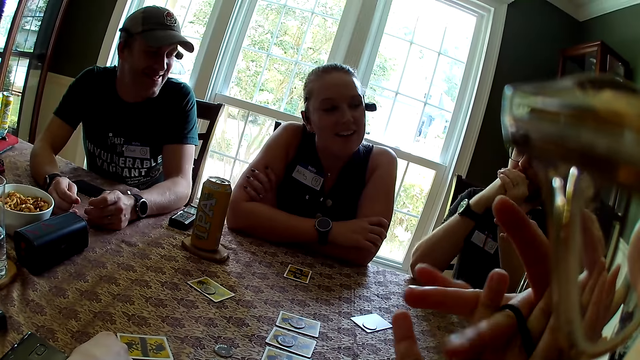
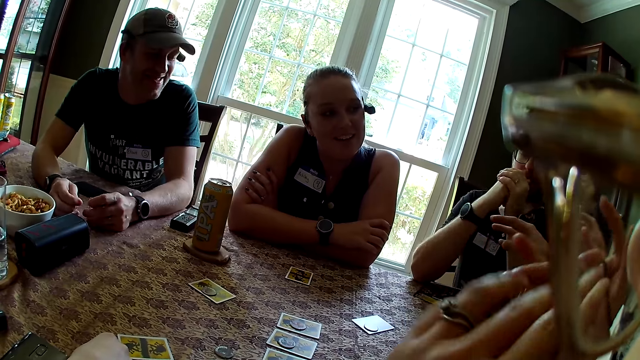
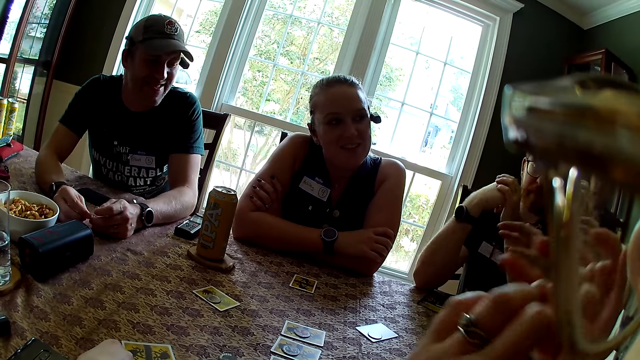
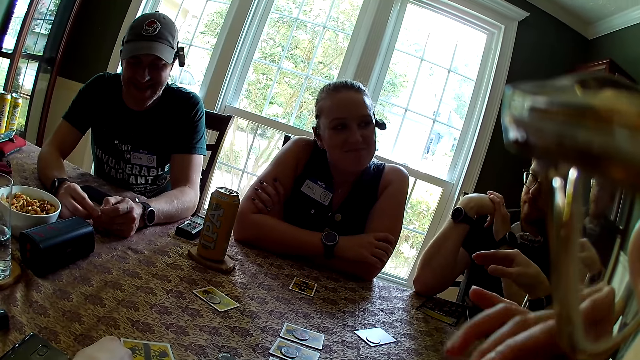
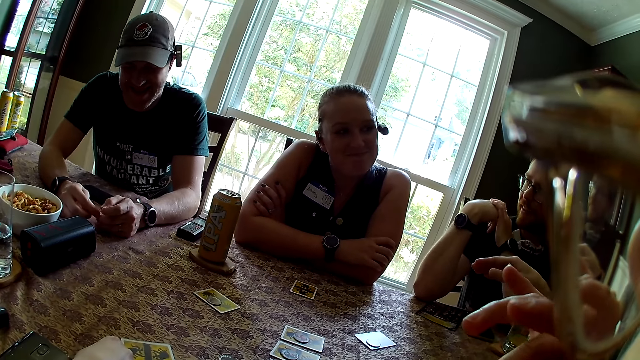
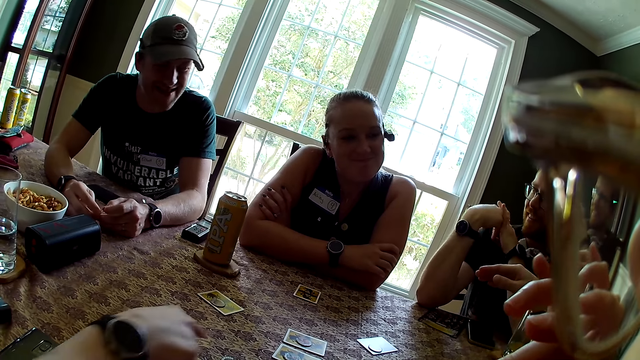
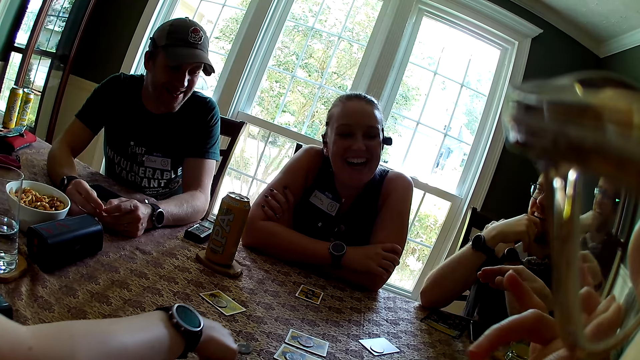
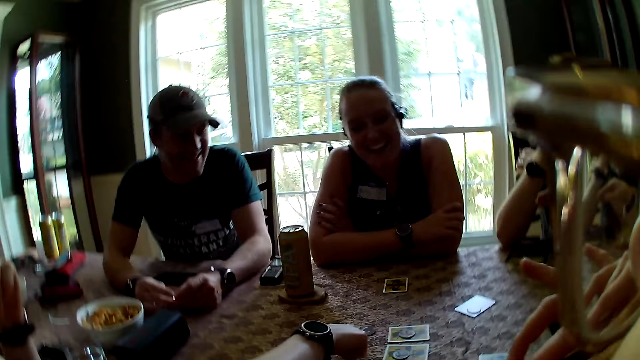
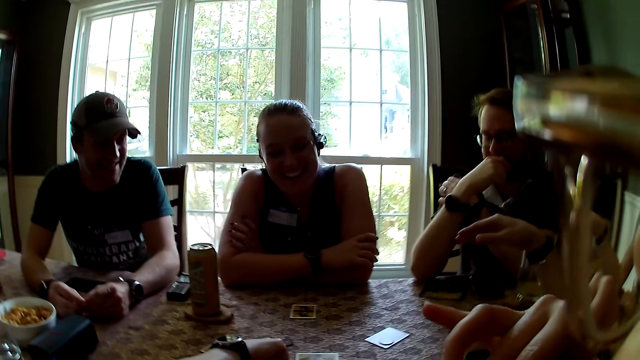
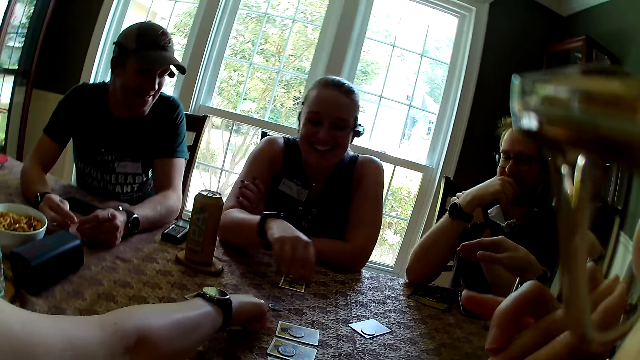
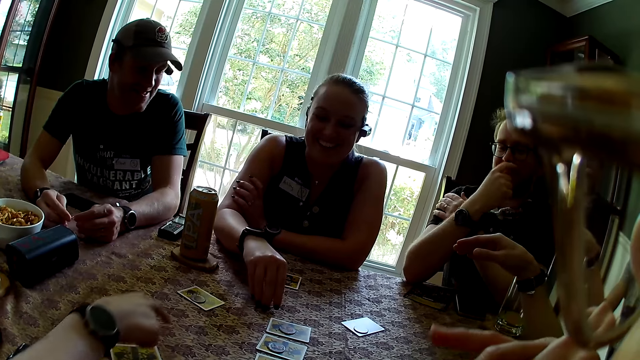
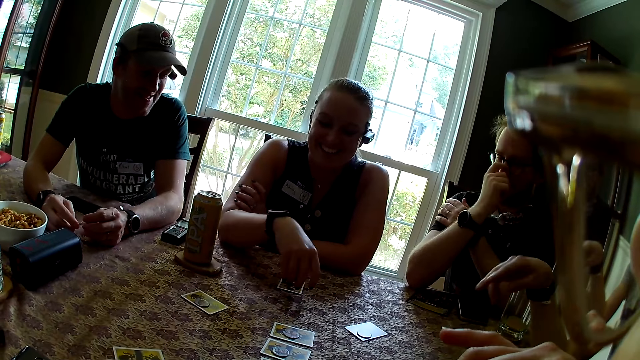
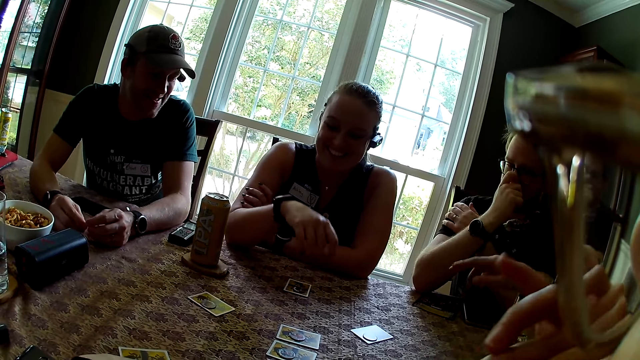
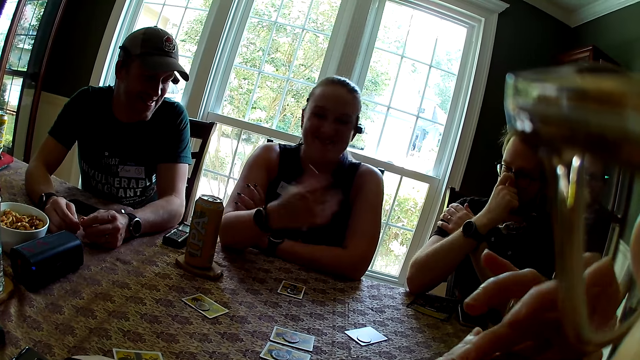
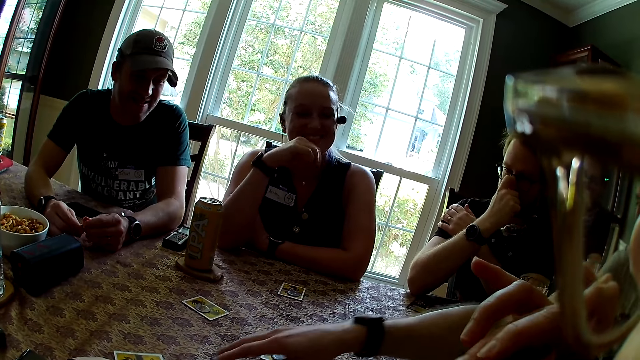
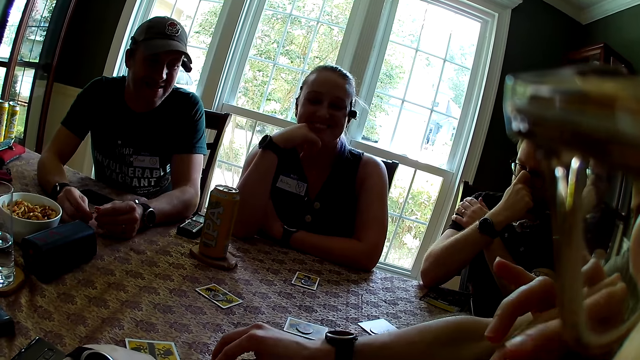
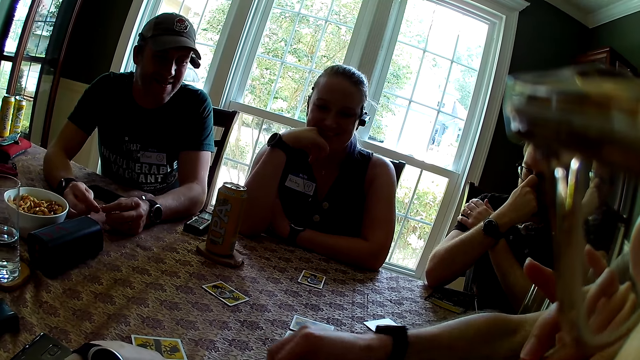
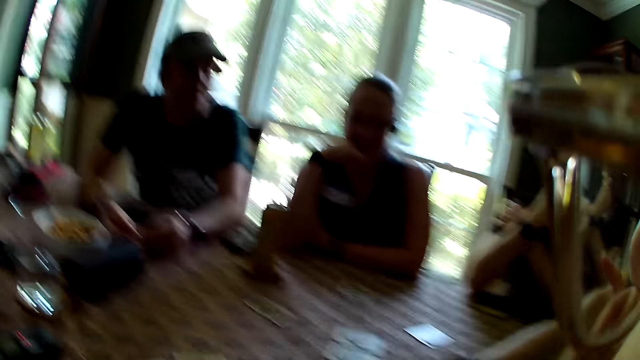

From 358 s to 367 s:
A man converses with a woman. Another woman moves a coin on the table with her right hand. The first woman laughs at the man. A third woman picks up the coin with her right hand and places the coin on a card with her right hand. Another man picks up a coin with his right hand. The camera wearer touches a card.

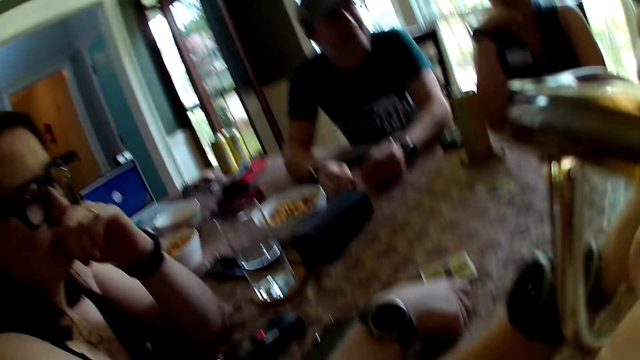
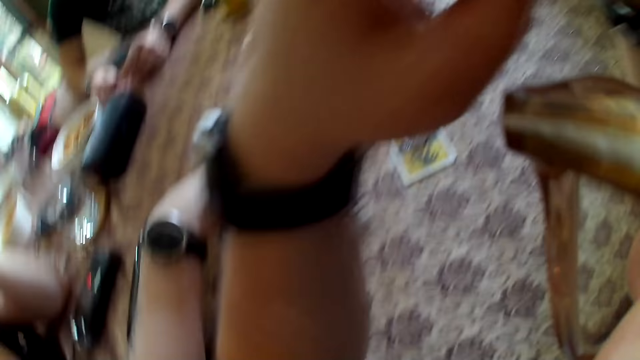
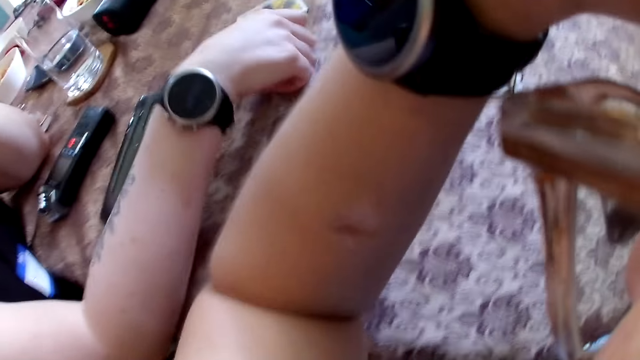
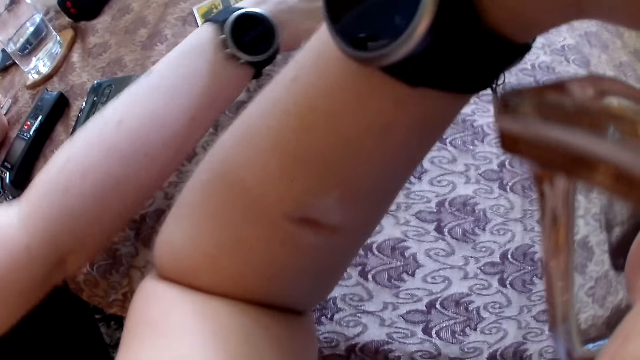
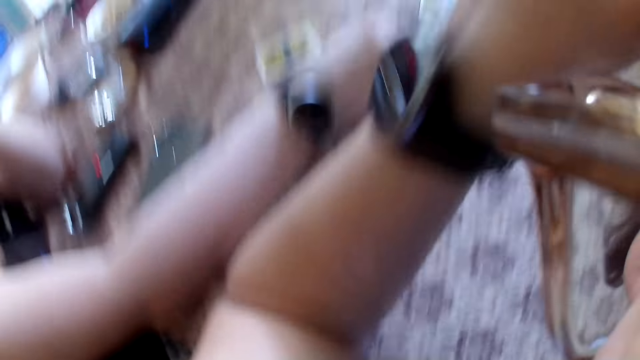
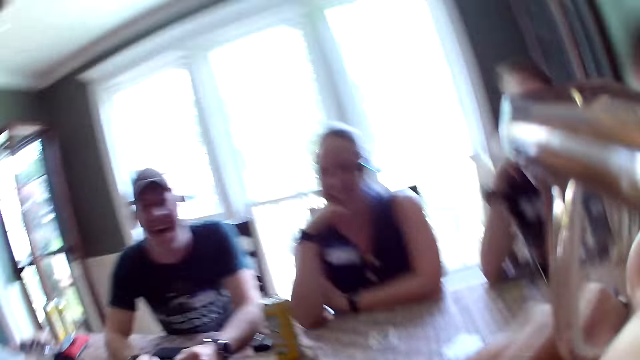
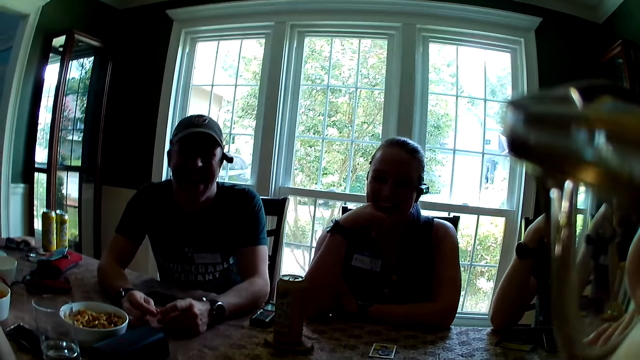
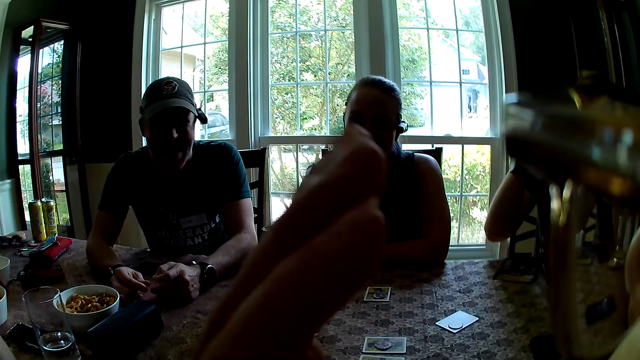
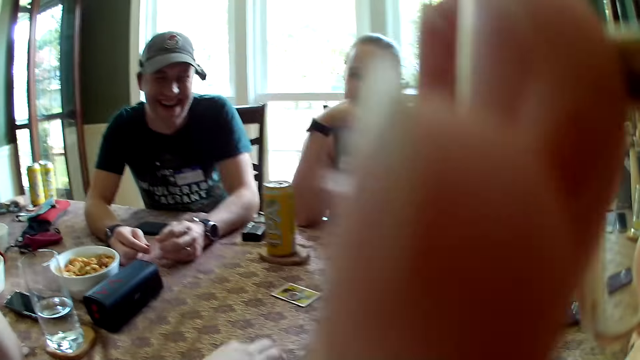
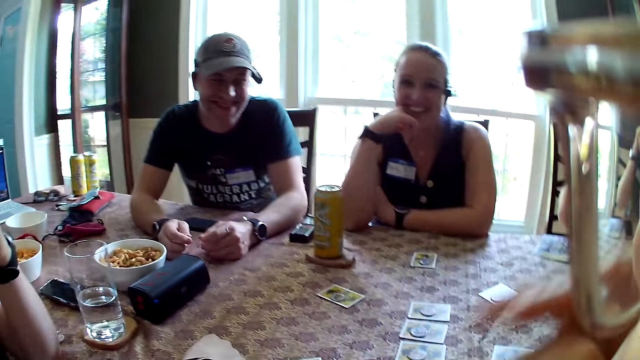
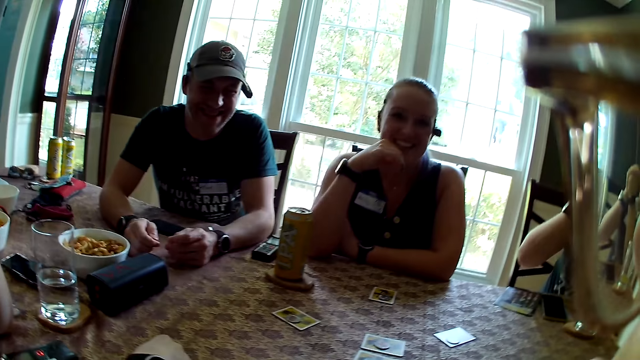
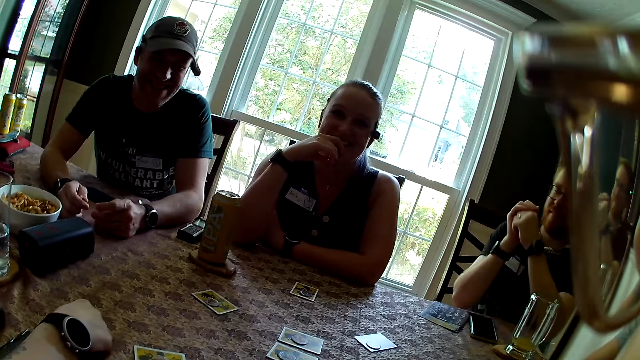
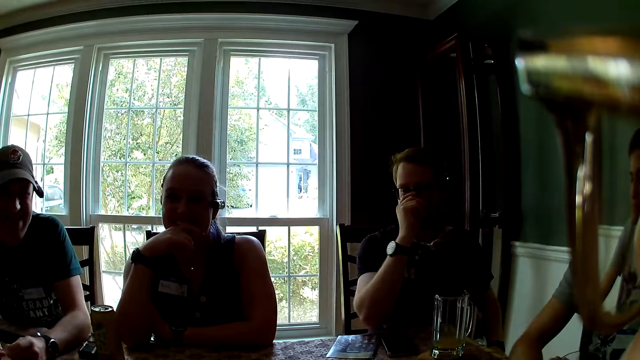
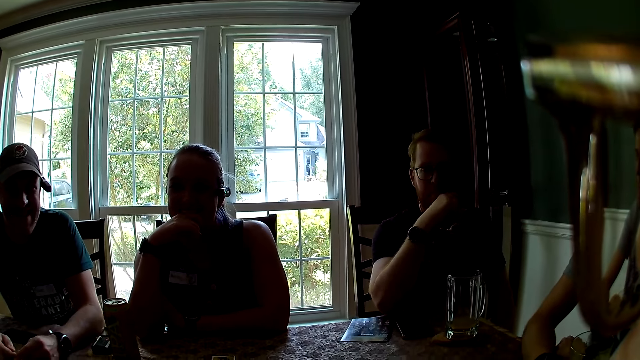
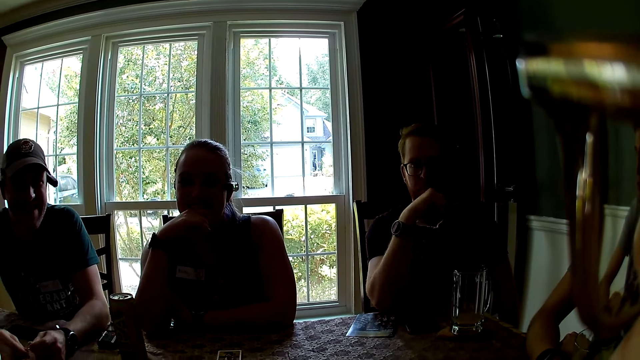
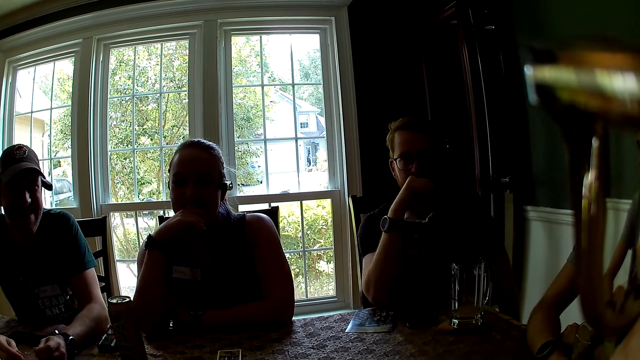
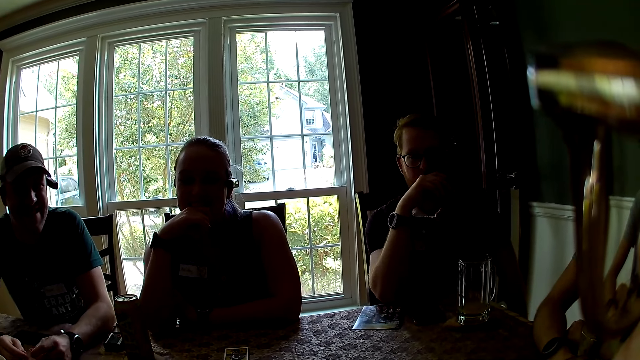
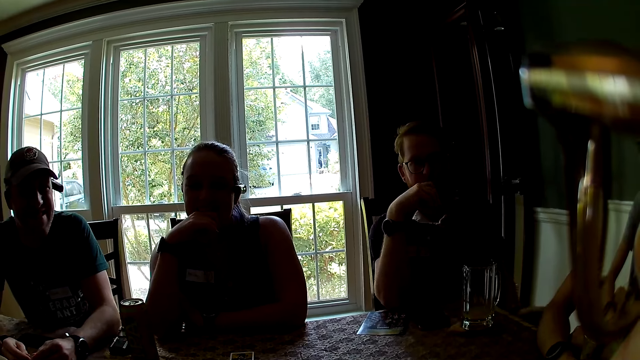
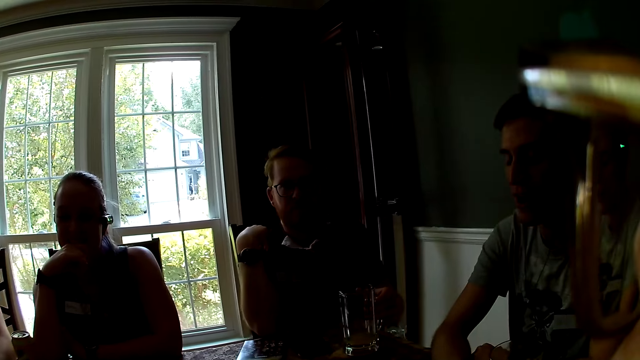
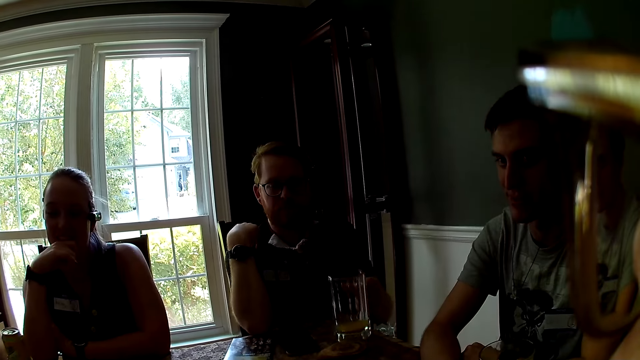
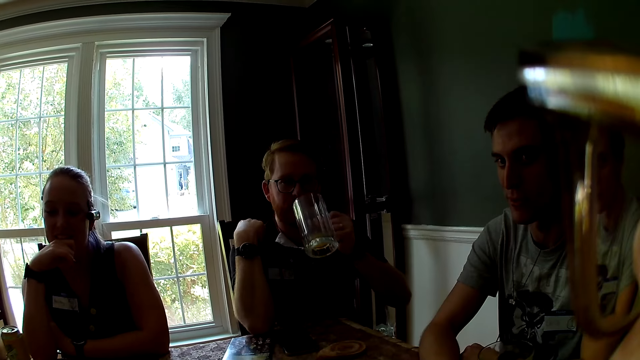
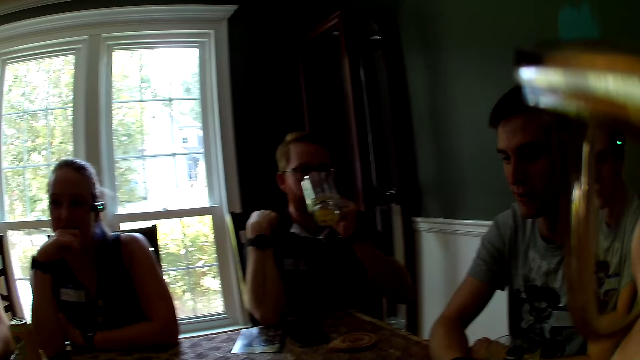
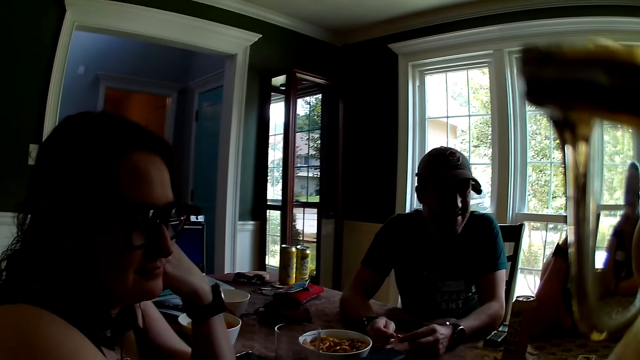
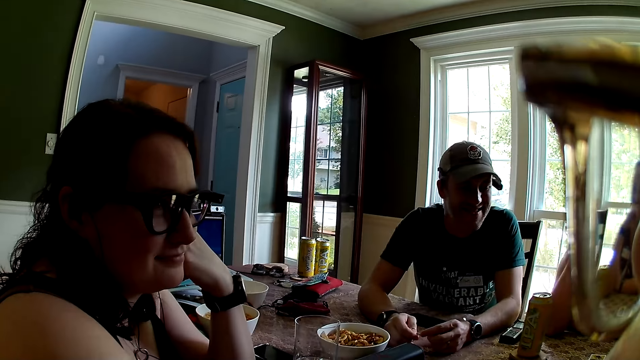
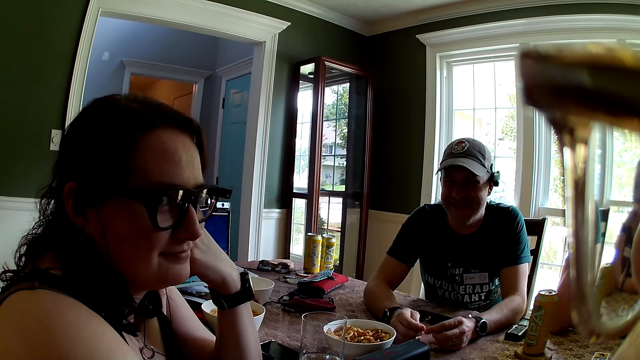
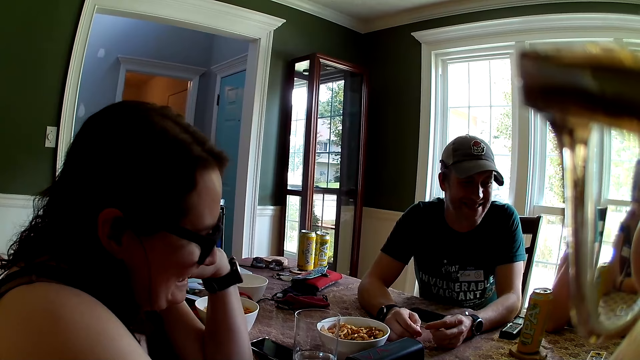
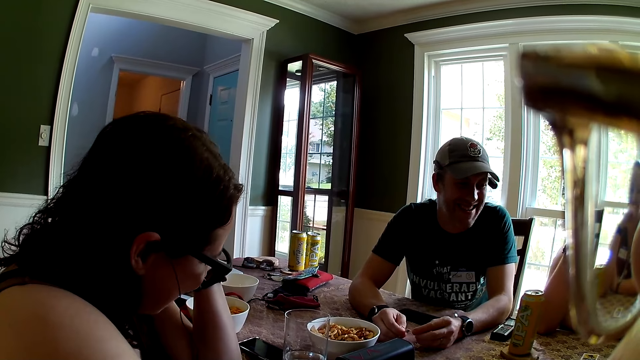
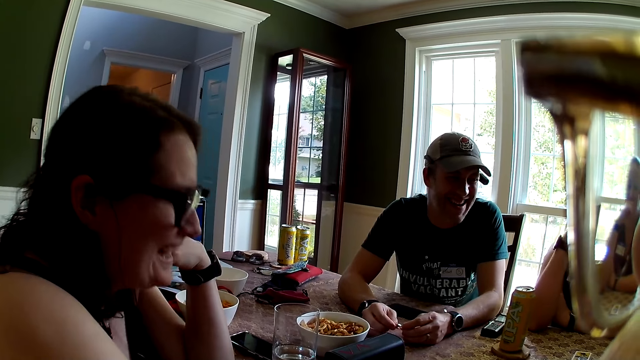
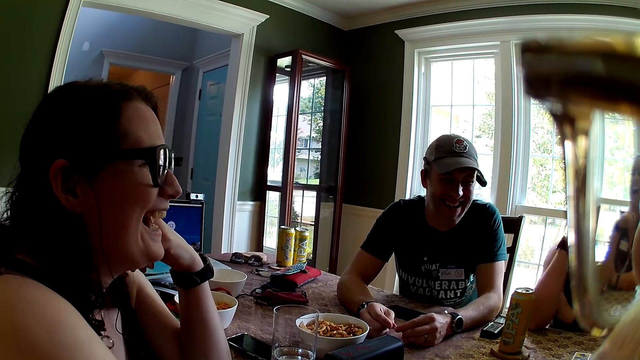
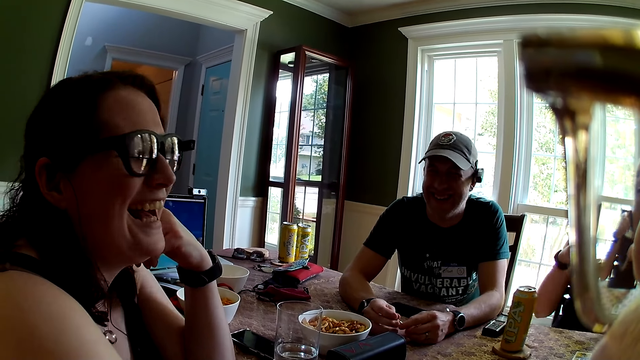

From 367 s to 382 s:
The camera wearer looks around. She looks at her watch. A woman moves cards on a table. Another woman laughs at the camera wearer. The camera wearer blocks the camera with her hand. She interacts with everyone on the table. The second woman converses with the camera wearer. A man talks to a third woman. Another man picks up the jug with his left hand. A third man converses with the camera wearer. The third man drinks something from a glass. The camera wearer looks at the first woman. The first woman laughs at a fourth man.
